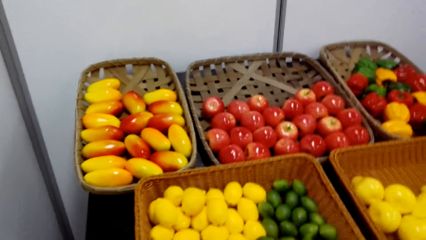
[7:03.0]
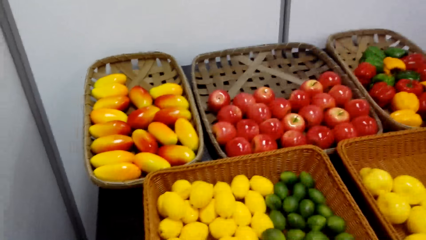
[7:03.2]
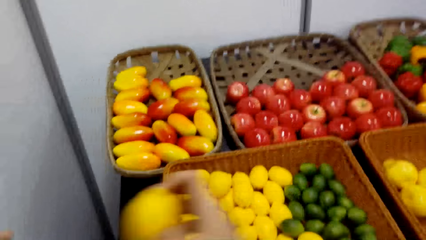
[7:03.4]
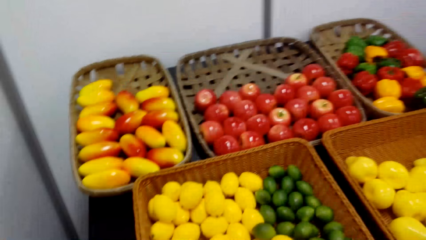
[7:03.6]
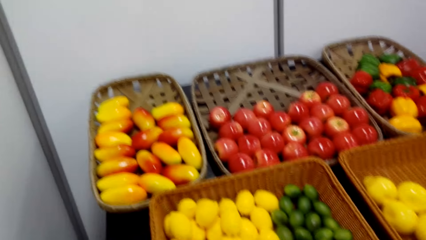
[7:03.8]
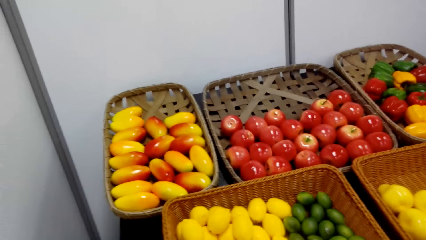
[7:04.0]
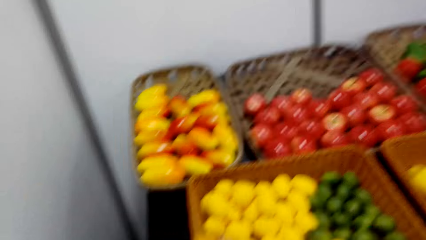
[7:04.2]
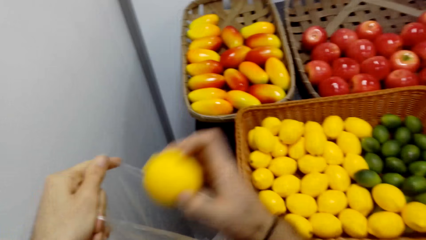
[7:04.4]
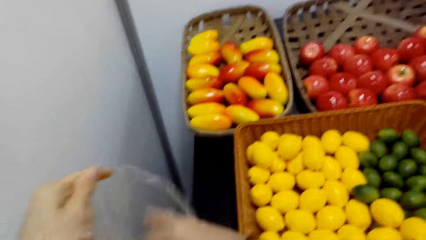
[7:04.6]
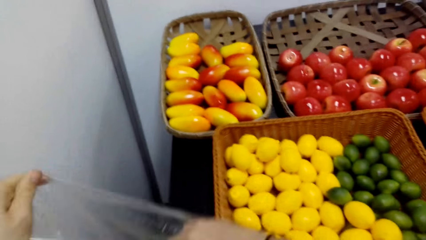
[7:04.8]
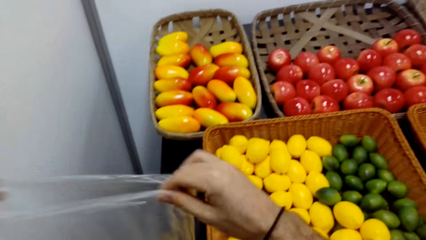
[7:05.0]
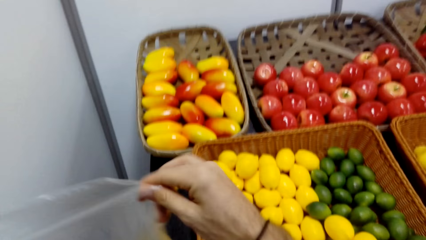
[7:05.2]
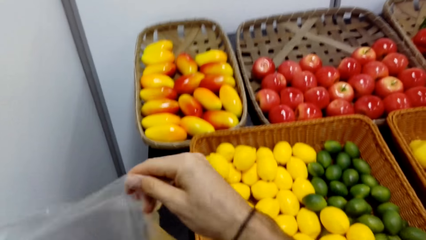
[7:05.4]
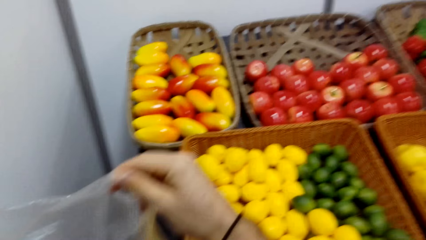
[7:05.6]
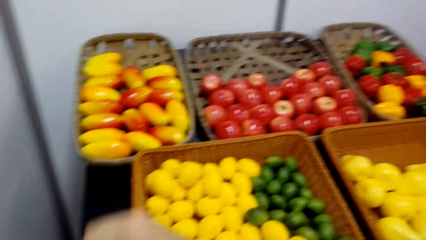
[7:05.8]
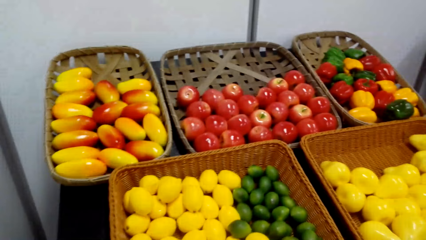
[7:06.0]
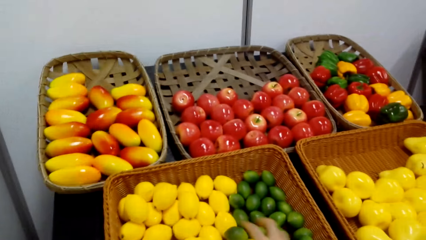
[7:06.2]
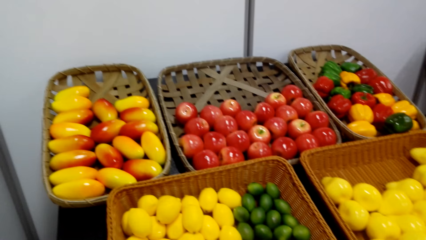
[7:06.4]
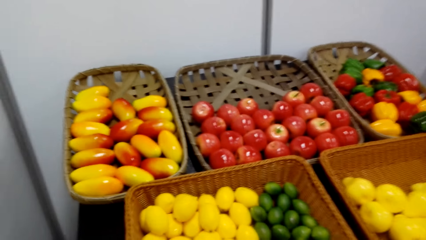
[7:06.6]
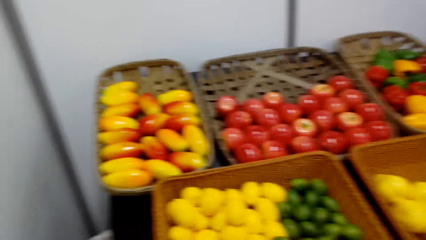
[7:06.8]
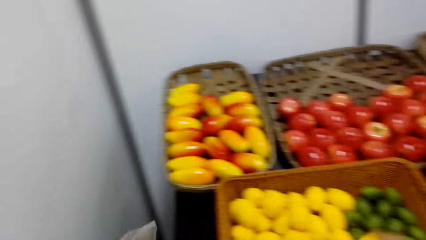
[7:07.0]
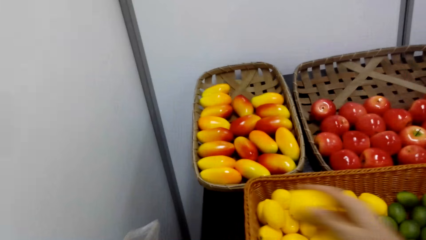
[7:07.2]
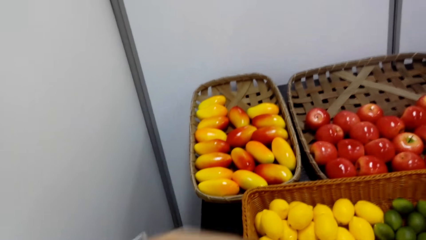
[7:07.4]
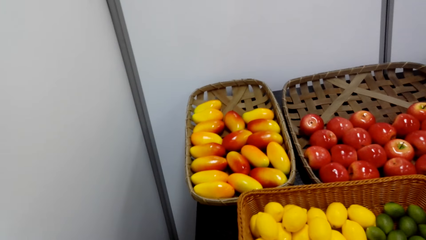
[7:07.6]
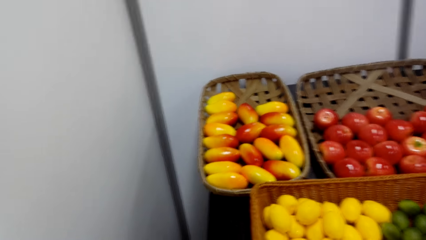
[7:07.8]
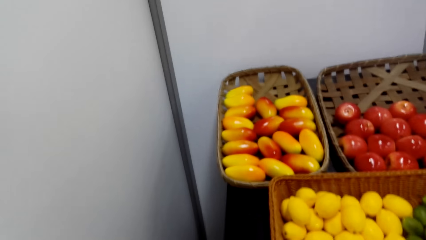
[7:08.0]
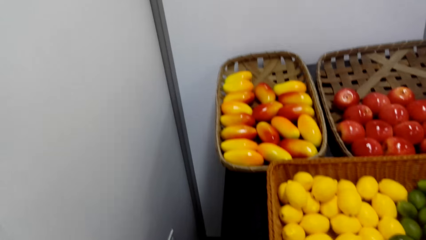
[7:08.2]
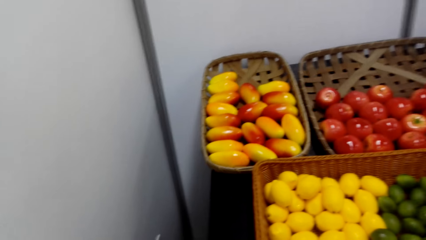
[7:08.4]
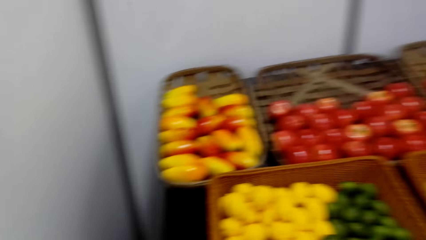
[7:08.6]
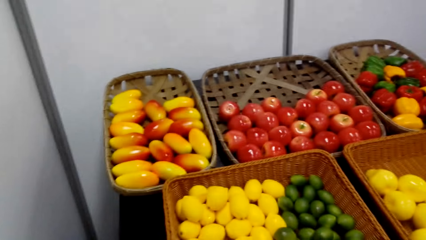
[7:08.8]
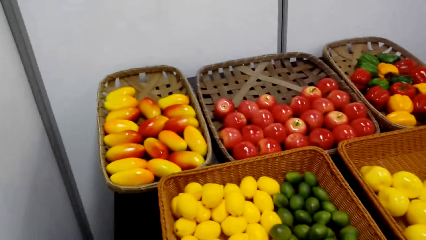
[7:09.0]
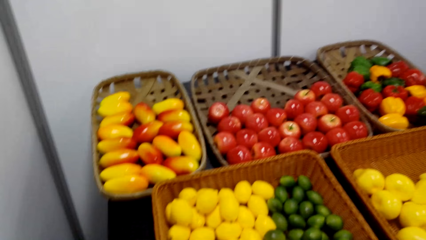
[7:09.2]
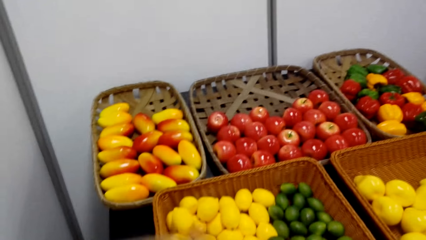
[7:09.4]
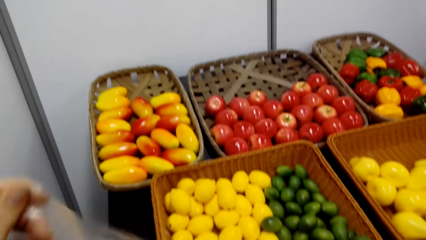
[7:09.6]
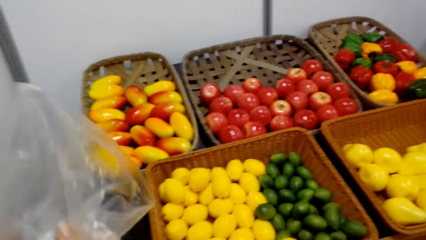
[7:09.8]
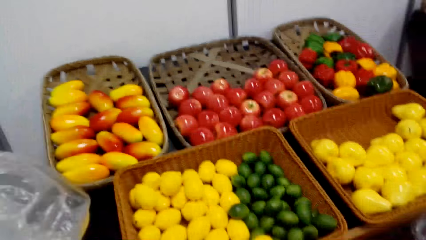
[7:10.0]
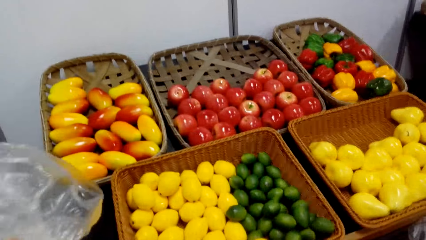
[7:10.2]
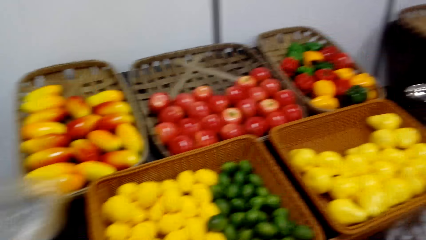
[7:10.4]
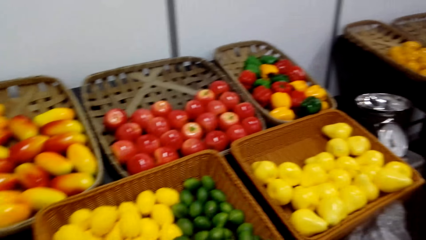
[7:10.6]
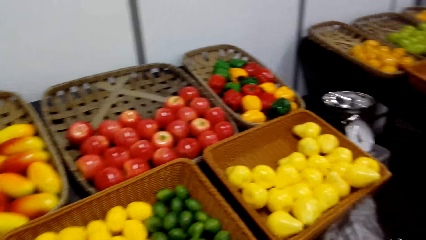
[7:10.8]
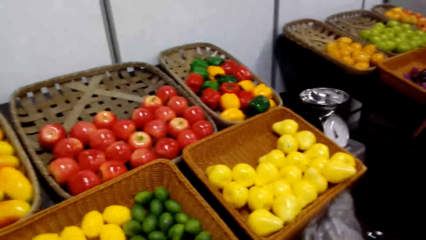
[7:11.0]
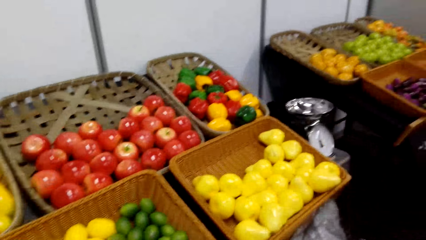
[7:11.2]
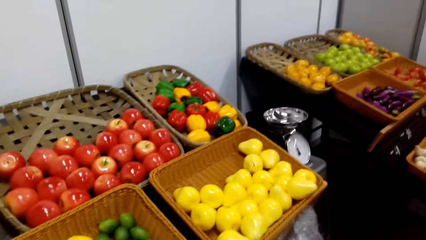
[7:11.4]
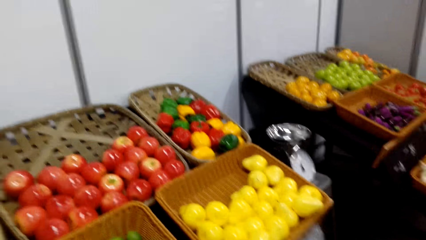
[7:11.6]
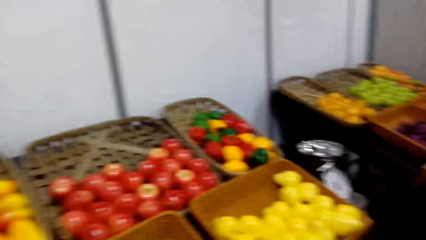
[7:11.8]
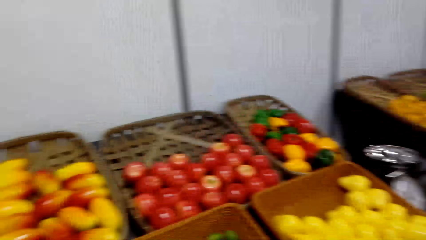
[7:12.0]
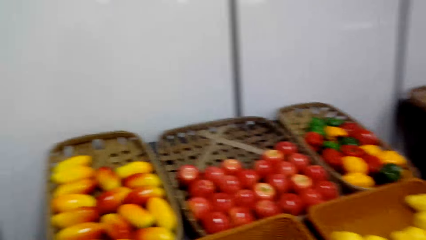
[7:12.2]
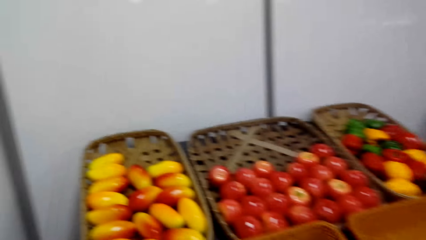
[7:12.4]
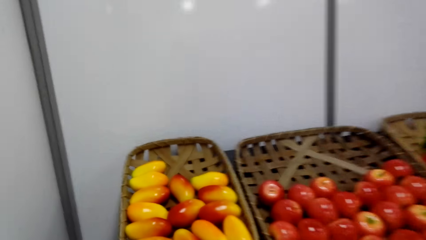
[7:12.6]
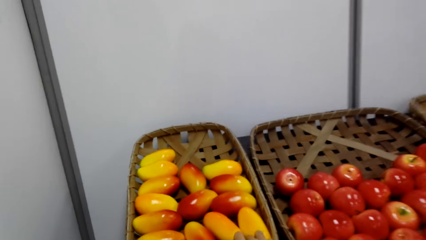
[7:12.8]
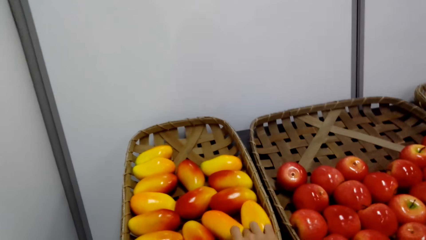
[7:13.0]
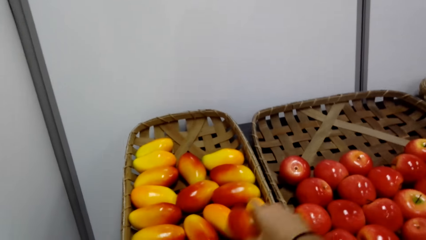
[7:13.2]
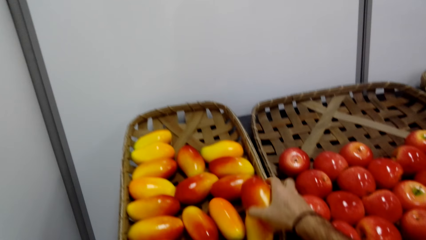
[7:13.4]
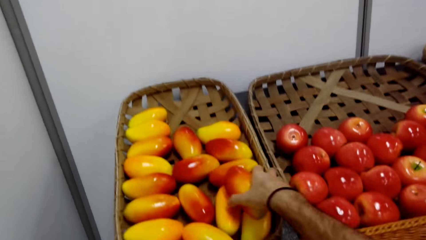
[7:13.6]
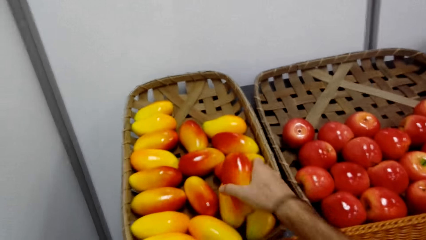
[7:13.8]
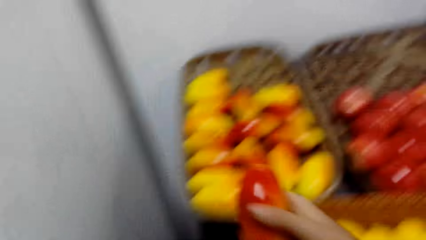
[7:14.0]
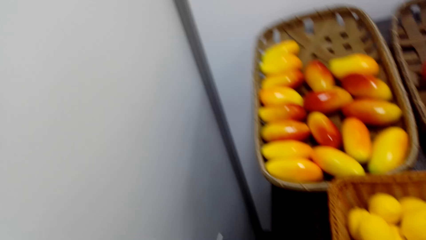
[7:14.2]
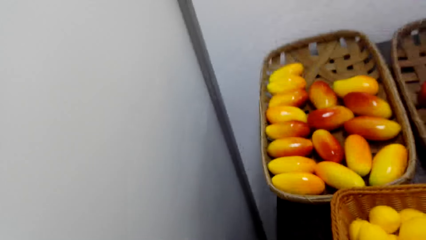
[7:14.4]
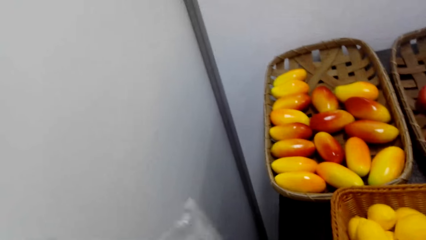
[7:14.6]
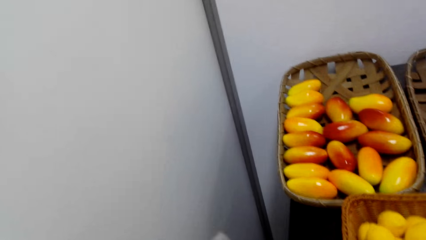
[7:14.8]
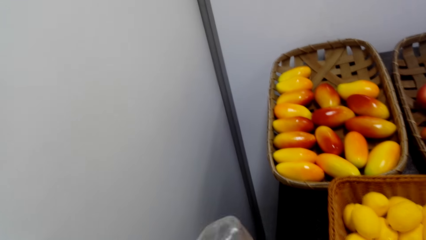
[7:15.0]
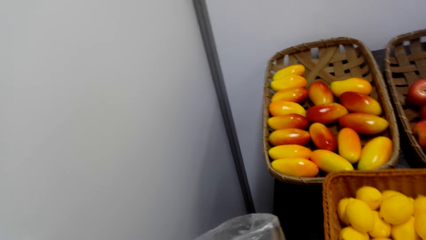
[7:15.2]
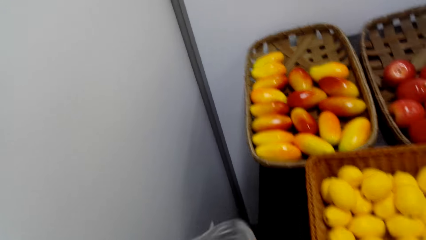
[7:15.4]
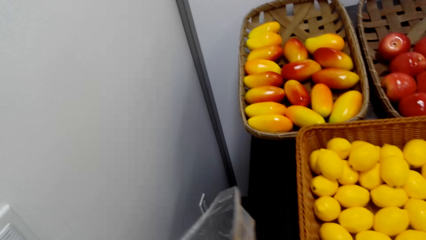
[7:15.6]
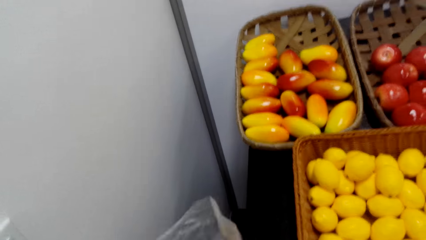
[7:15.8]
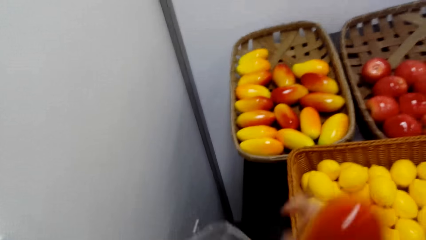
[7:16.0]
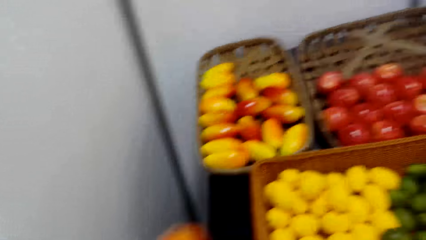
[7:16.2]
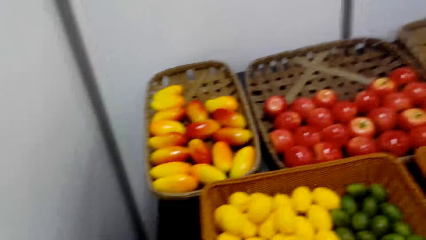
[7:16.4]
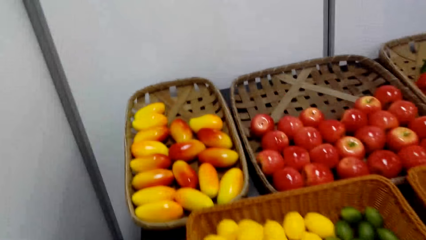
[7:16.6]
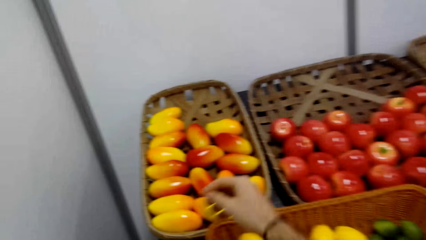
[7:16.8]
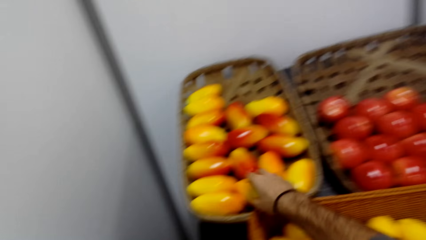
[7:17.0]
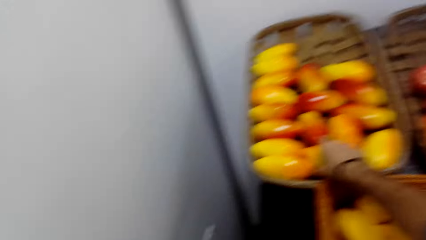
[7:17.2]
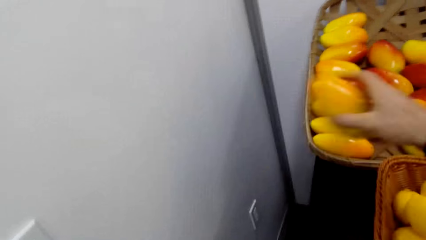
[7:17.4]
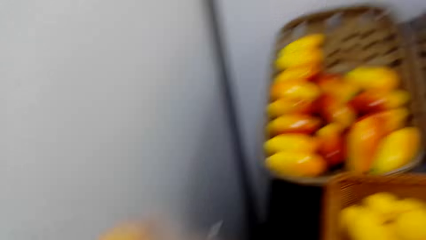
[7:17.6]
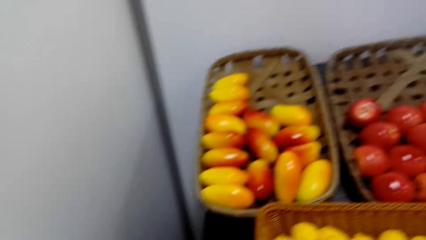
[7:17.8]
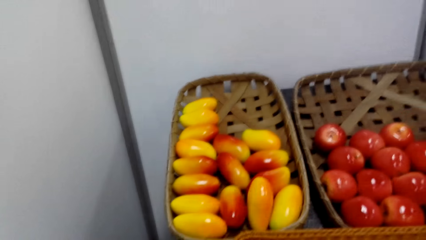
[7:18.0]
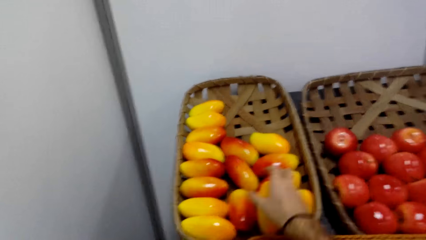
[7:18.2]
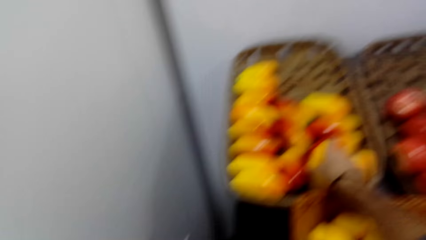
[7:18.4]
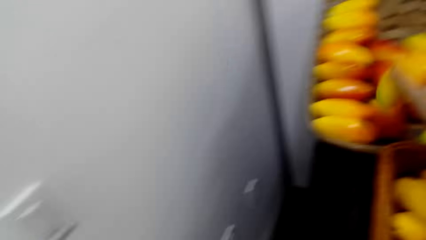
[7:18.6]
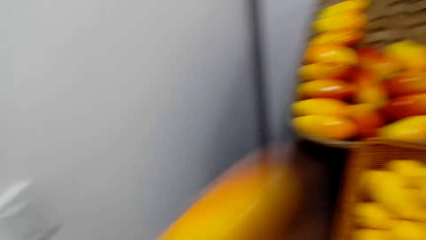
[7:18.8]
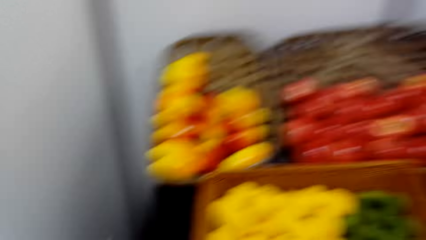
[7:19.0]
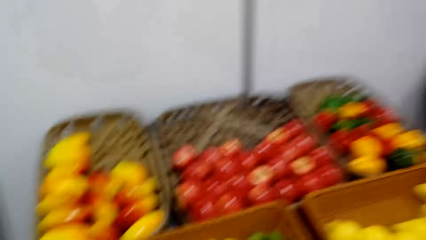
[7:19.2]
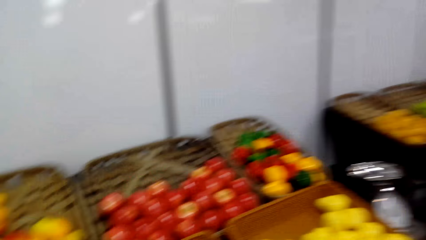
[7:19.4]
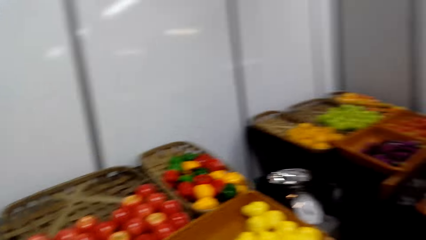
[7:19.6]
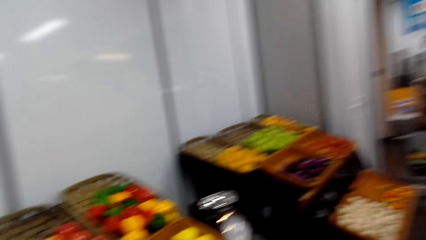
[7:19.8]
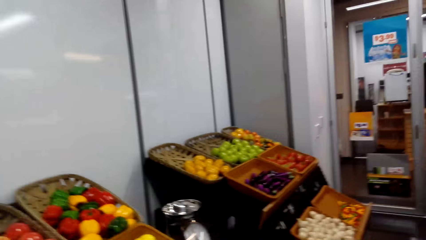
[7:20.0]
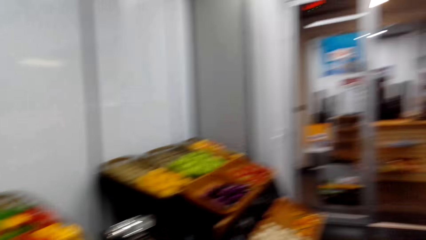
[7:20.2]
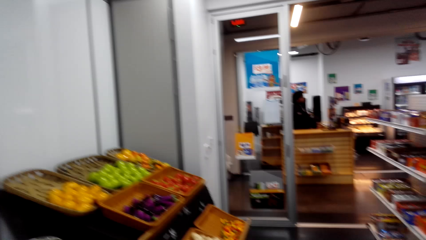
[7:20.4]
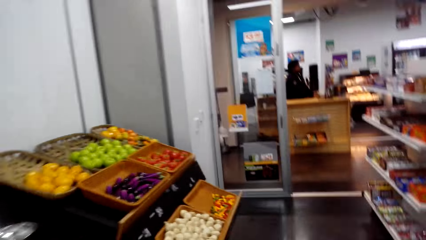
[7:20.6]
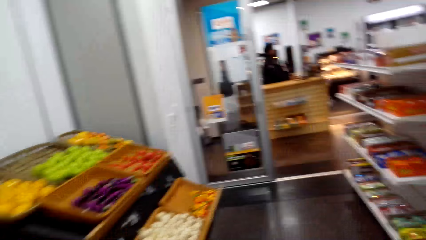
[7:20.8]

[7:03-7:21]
The camera wearer puts the lemons in the plastic paper. They pick a lemon. They put the lemon in the plastic paper. They pick a lemon. They put the lemon in the plastic paper. They shake the plastic paper. They pick a lemon. They put the lemon in the plastic paper. They close the plastic paper. They move near the fruits. They pick mangoes from the tray. They open the plastic paper. They put the mango in the plastic paper. They pick a mango. They put the mango in the plastic paper. They pick a mango. They put the mango in the plastic paper. They walk in the supermarket.
